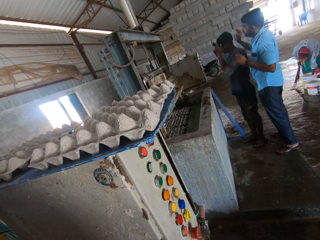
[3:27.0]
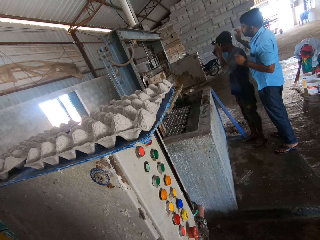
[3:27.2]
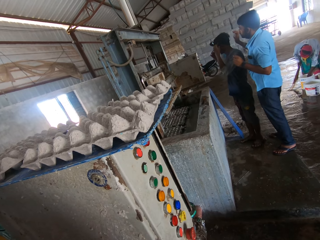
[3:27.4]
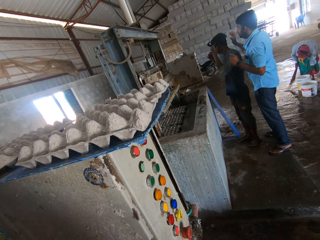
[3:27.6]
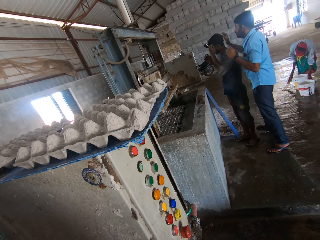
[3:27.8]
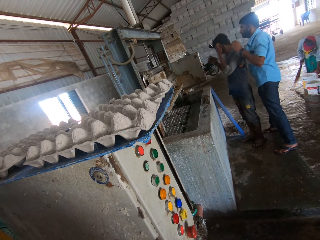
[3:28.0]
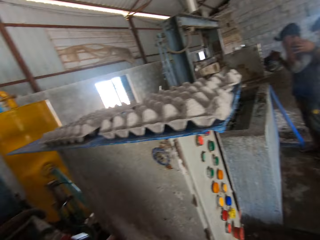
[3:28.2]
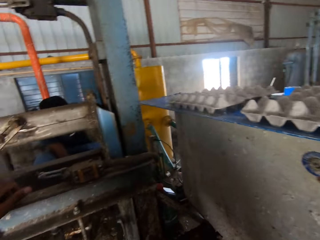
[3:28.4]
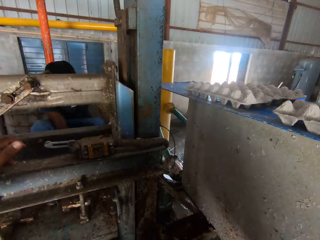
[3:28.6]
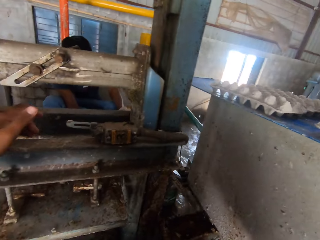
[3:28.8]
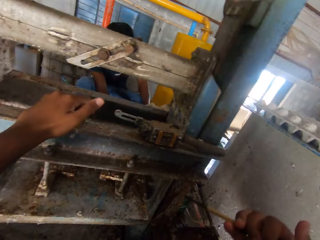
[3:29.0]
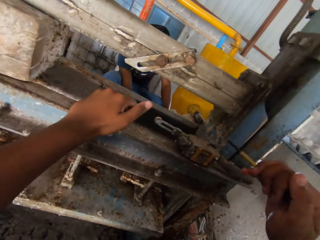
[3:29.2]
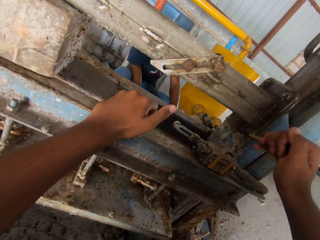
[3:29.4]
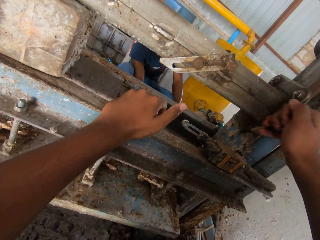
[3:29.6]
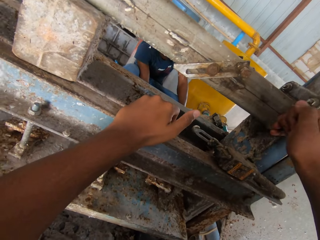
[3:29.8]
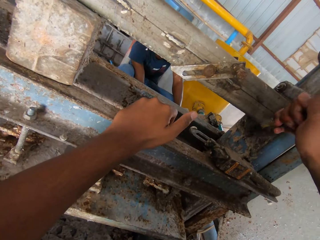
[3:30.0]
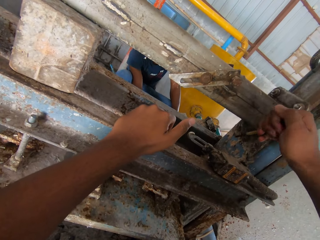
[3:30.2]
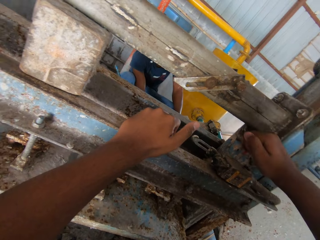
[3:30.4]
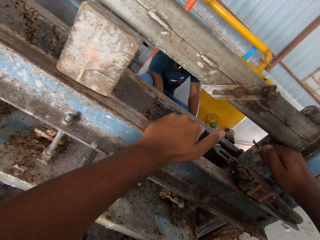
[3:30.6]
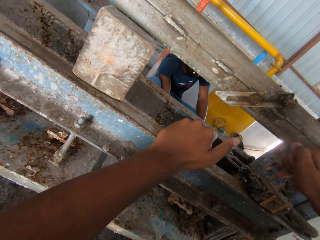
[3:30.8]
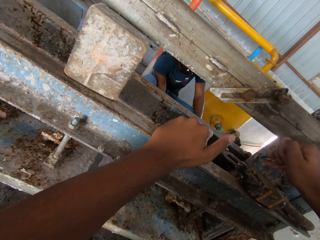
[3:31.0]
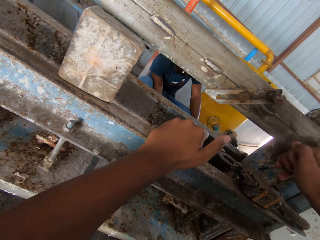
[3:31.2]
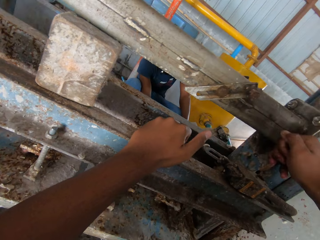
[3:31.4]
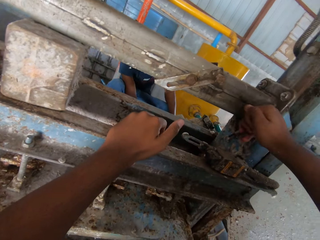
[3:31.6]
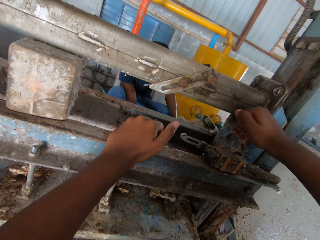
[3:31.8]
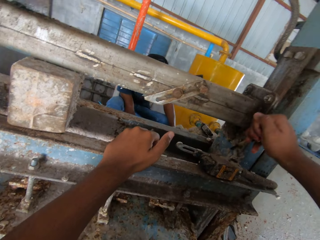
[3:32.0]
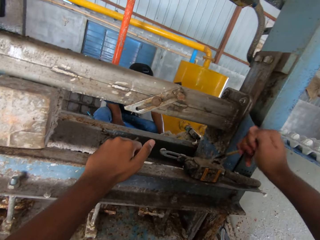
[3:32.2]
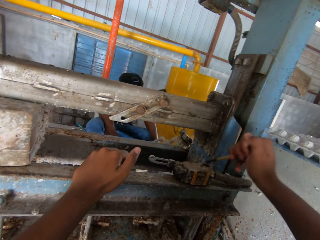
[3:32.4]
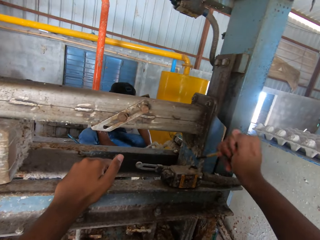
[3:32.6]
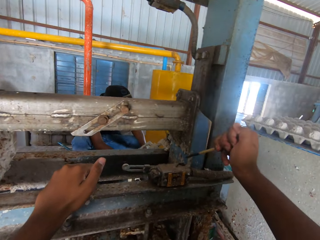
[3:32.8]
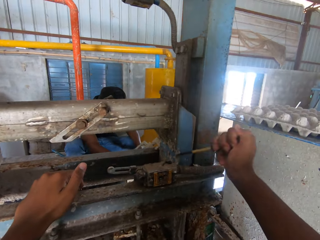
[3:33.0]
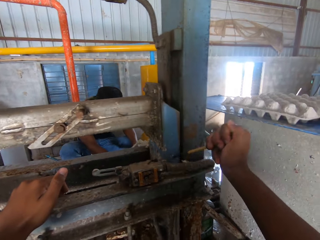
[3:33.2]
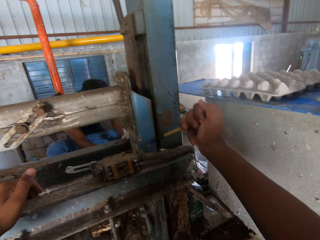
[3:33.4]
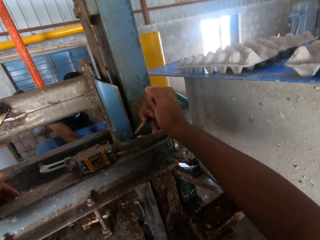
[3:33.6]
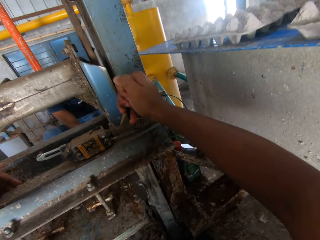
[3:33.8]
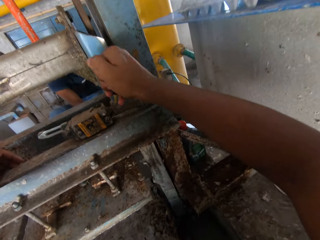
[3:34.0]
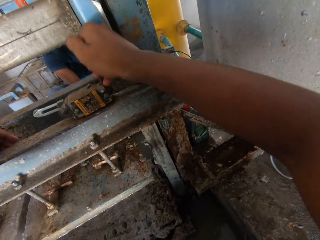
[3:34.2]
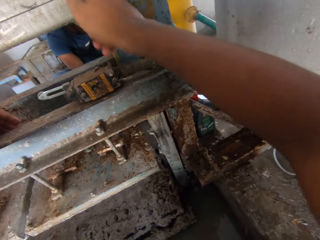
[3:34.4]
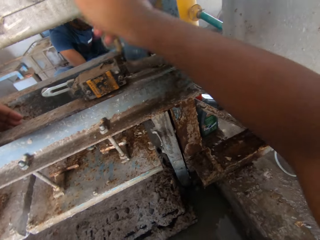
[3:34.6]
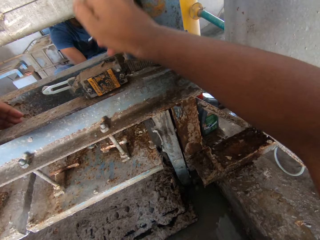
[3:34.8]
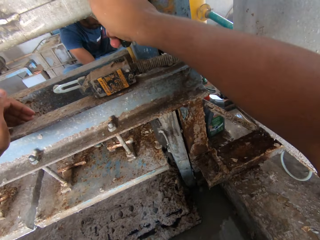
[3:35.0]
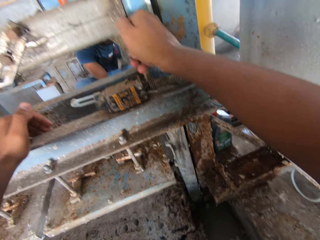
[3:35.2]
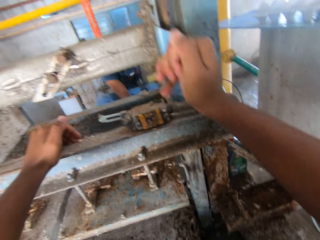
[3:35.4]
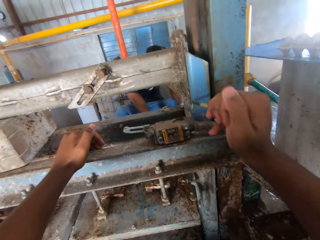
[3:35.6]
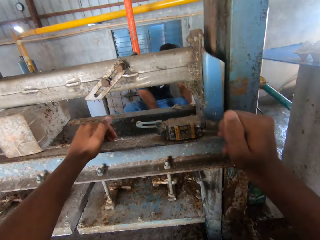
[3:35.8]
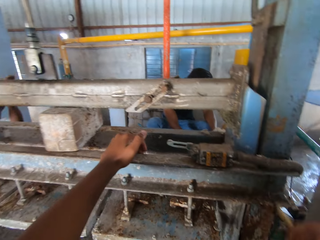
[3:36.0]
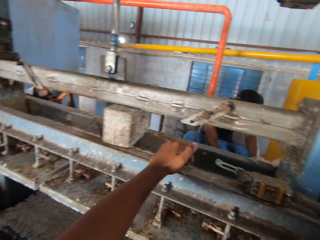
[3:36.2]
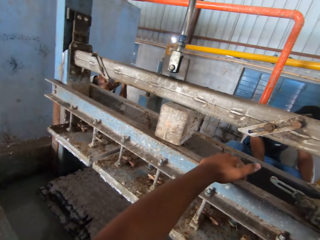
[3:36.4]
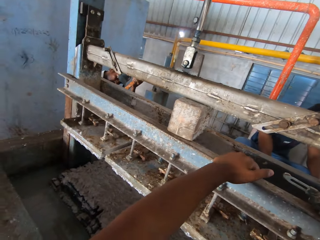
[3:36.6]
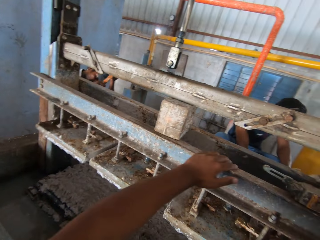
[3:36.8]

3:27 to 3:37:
A man puts the camera on the head of another man. The camera wearer scrapes the paper off from the machine with a screwdriver.

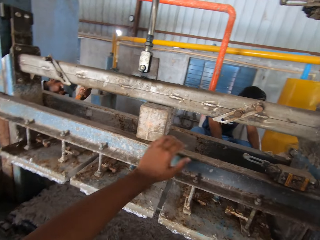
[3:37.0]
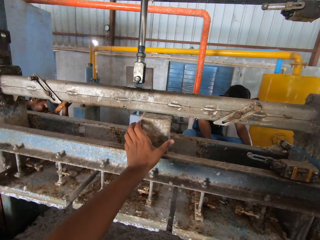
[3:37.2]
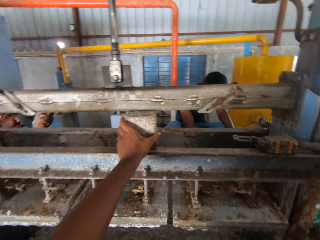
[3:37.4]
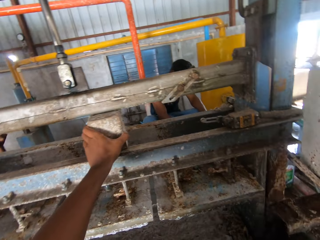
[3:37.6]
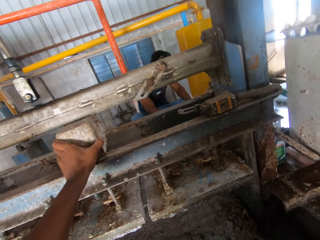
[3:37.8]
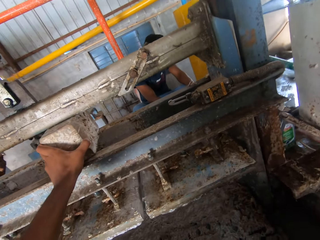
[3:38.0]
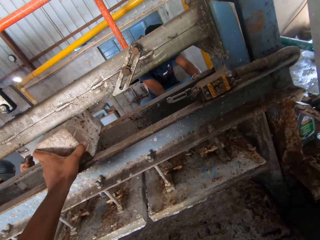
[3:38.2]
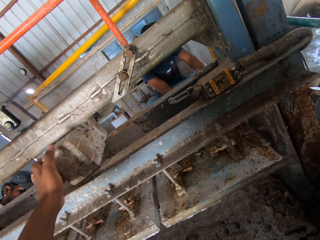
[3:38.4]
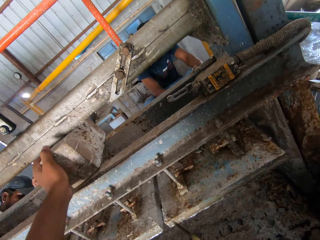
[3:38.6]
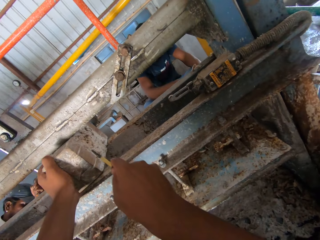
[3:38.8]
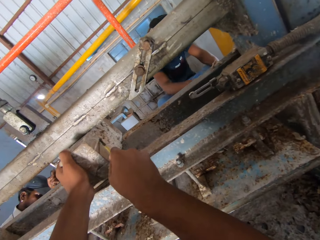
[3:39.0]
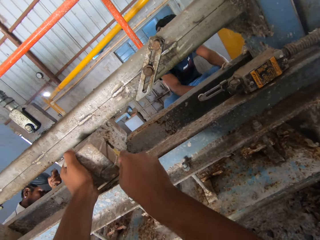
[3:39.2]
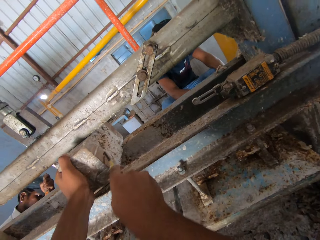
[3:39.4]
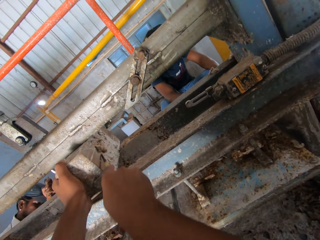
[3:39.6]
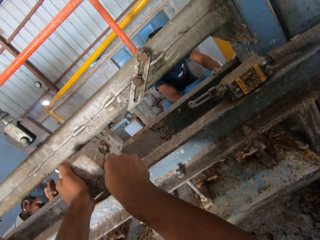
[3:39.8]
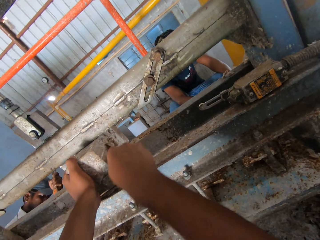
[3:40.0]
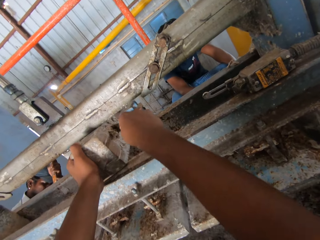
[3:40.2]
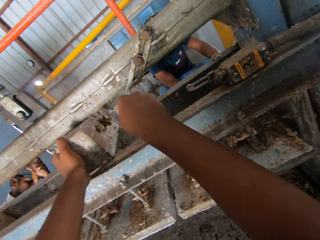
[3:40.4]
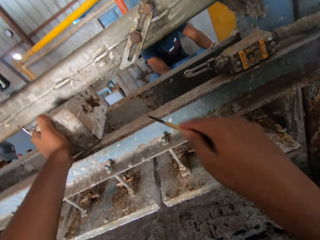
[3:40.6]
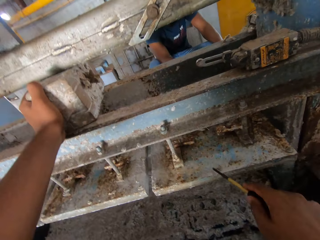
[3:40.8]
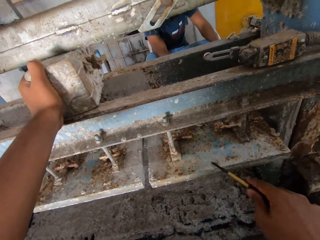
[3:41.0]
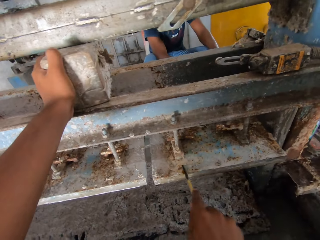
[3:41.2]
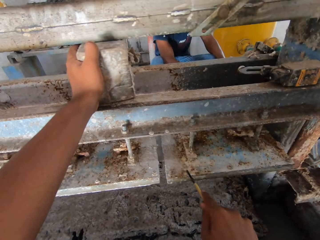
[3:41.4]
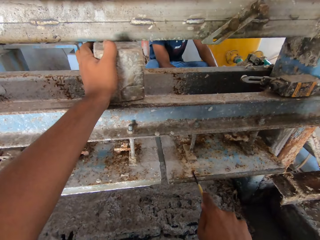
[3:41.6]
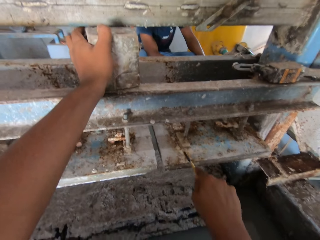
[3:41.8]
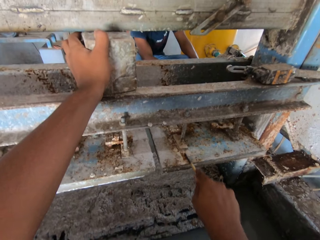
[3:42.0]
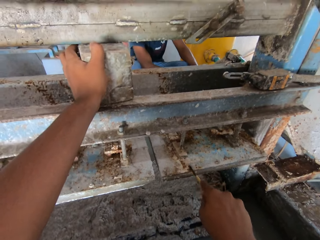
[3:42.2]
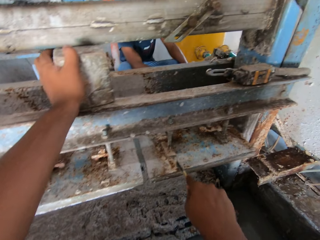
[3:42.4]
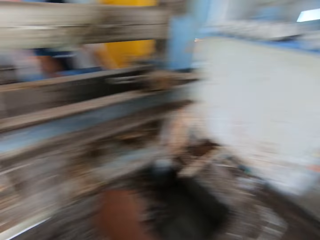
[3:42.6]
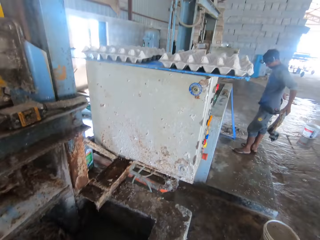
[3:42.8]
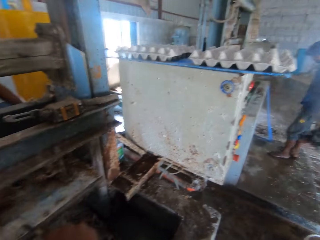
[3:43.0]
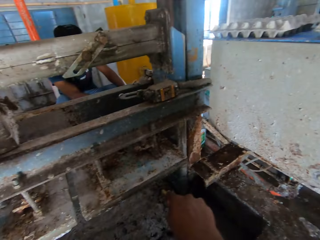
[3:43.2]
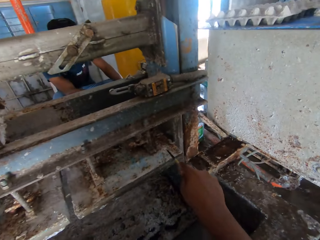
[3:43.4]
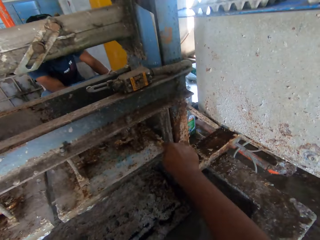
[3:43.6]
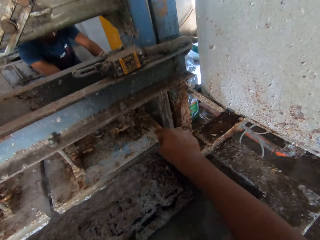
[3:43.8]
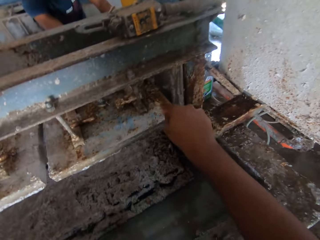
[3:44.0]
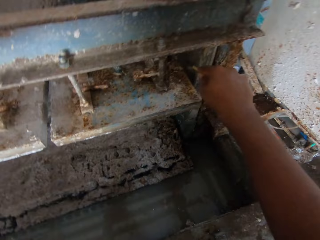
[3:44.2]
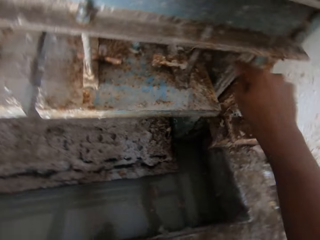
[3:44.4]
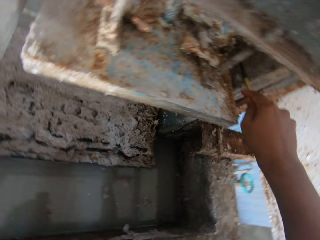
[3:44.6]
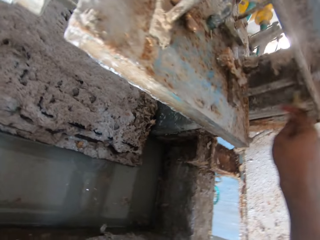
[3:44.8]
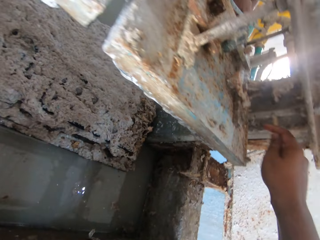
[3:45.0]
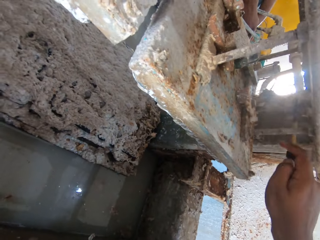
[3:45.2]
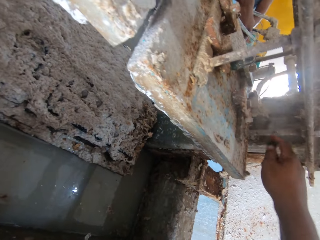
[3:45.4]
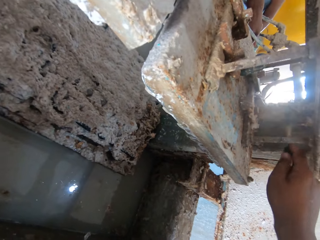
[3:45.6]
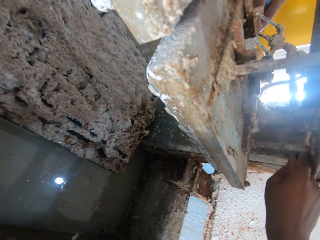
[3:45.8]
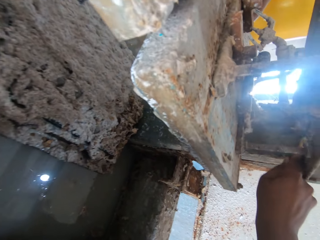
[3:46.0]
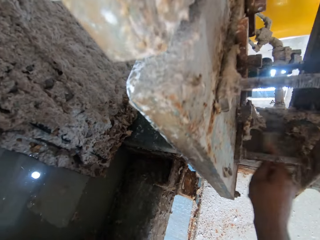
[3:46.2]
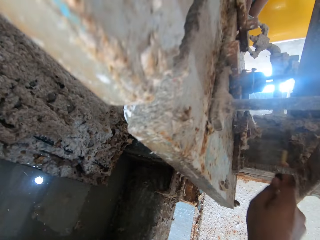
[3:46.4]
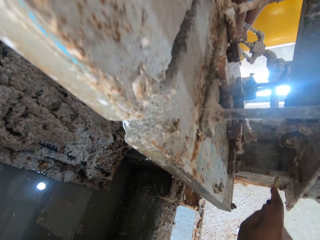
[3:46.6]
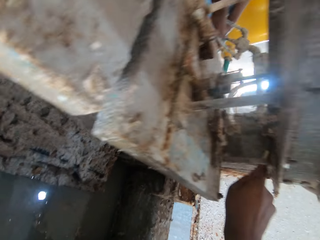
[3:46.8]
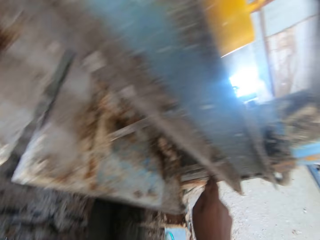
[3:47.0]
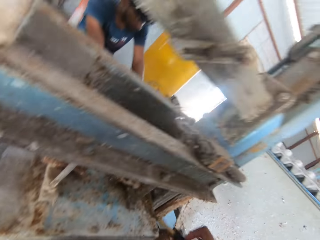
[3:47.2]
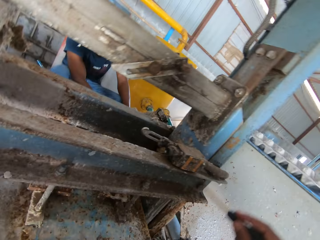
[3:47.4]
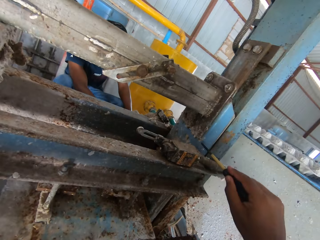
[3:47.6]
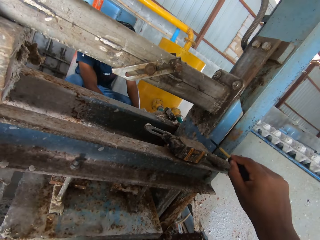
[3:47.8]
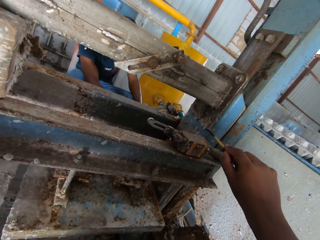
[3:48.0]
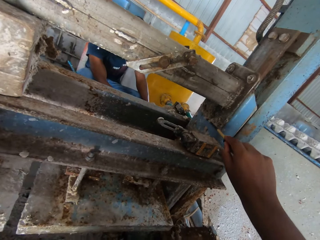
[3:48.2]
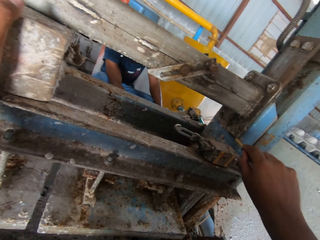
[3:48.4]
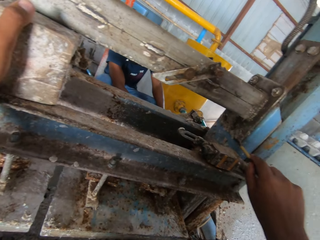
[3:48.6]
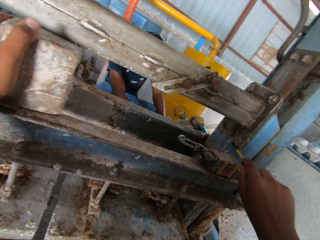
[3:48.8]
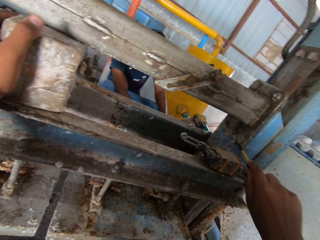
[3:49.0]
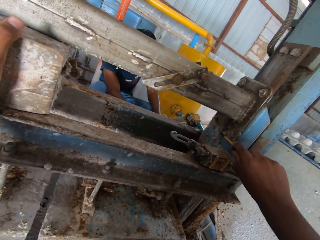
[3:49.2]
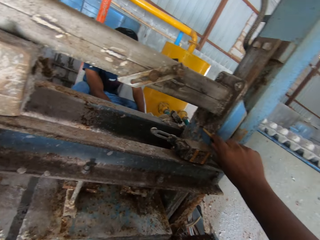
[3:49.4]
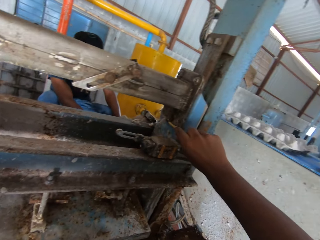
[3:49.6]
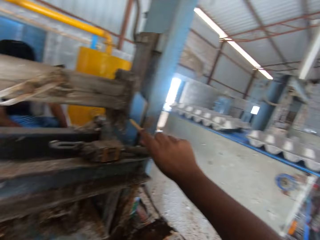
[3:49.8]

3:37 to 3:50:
The camera wearer scrapes the paper off with a screwdriver.
